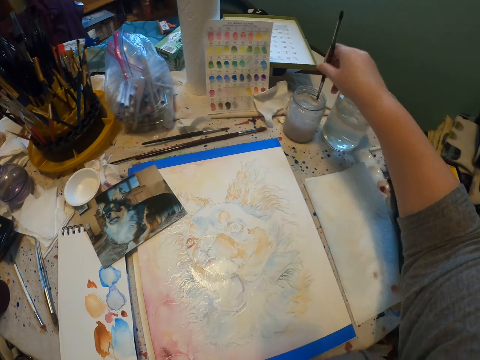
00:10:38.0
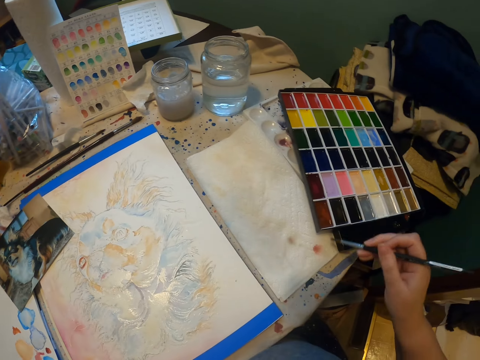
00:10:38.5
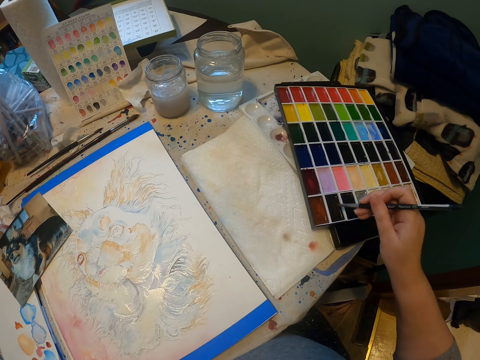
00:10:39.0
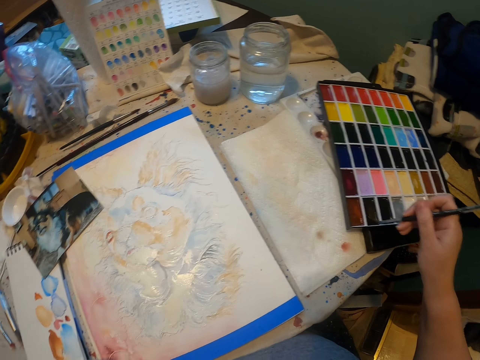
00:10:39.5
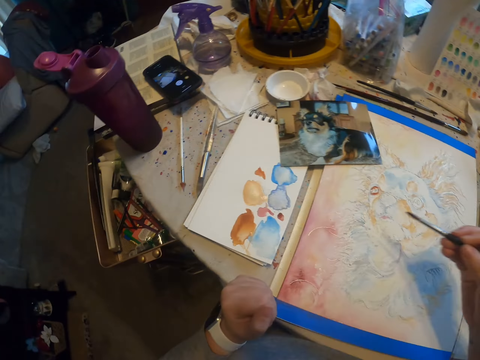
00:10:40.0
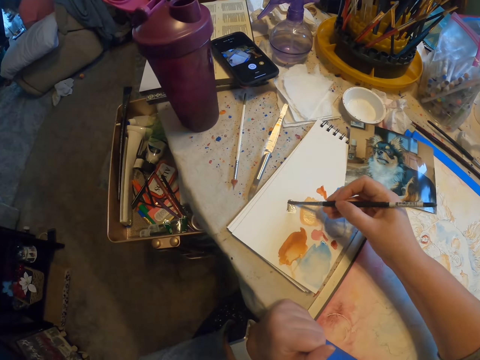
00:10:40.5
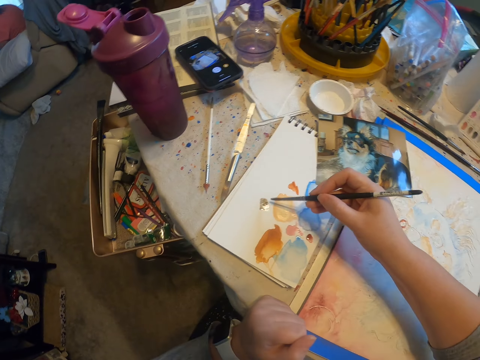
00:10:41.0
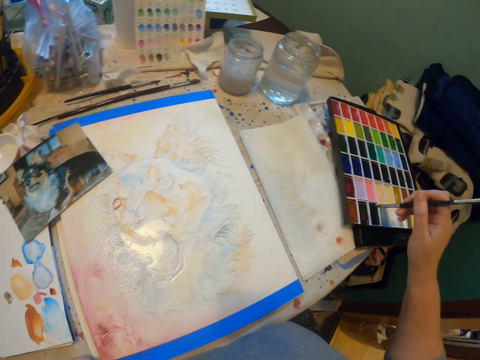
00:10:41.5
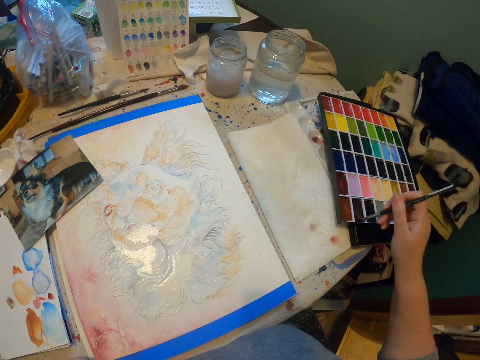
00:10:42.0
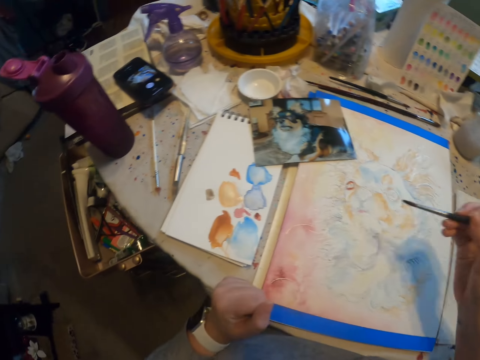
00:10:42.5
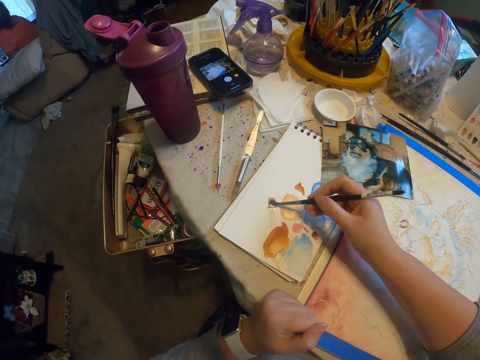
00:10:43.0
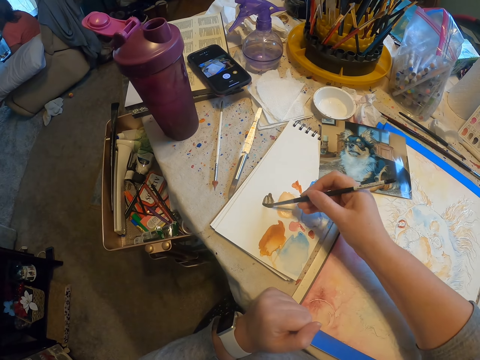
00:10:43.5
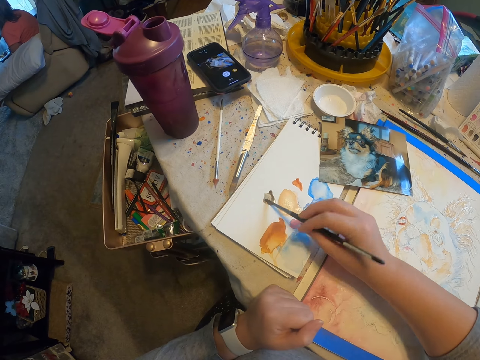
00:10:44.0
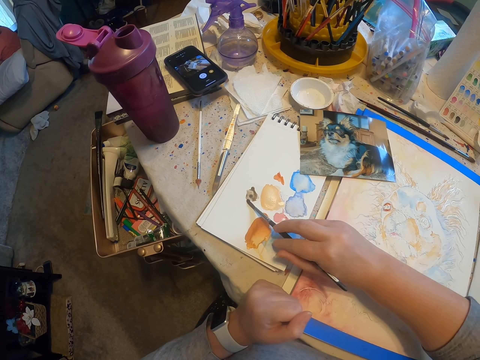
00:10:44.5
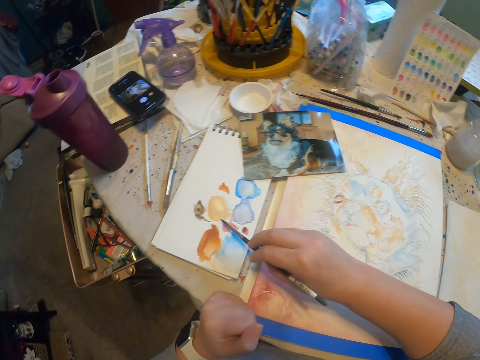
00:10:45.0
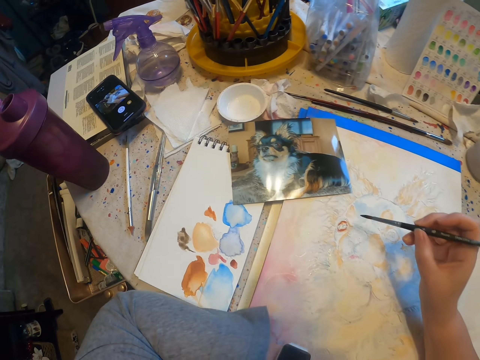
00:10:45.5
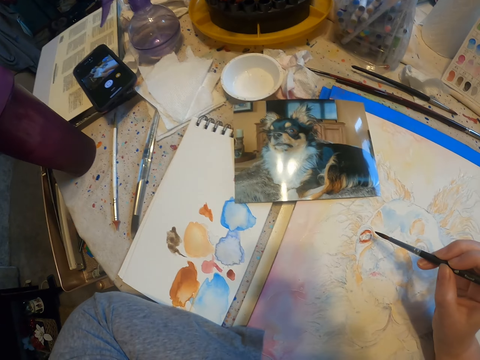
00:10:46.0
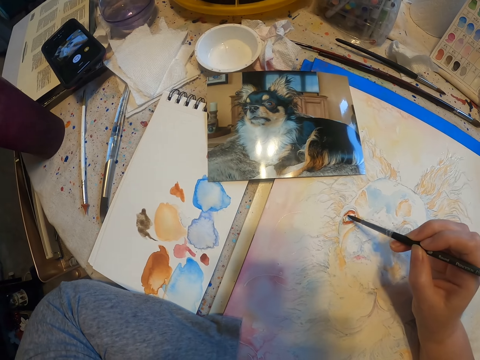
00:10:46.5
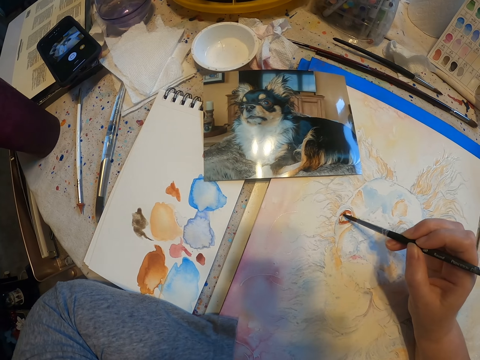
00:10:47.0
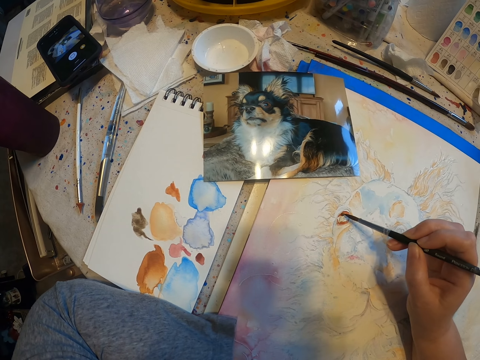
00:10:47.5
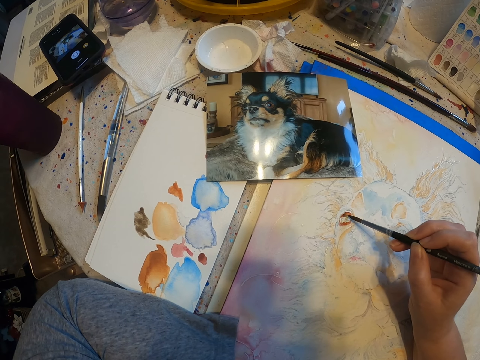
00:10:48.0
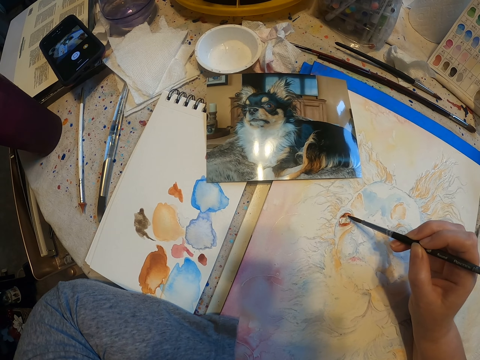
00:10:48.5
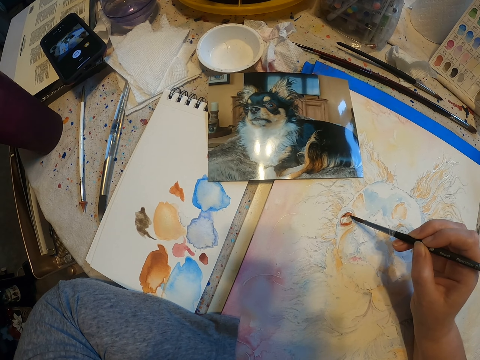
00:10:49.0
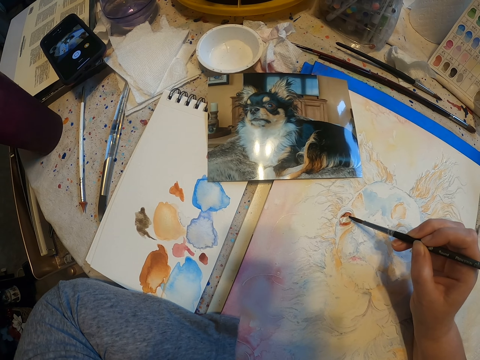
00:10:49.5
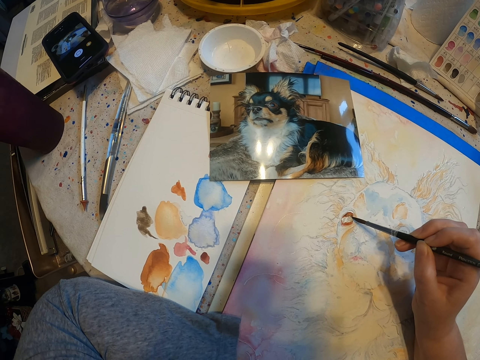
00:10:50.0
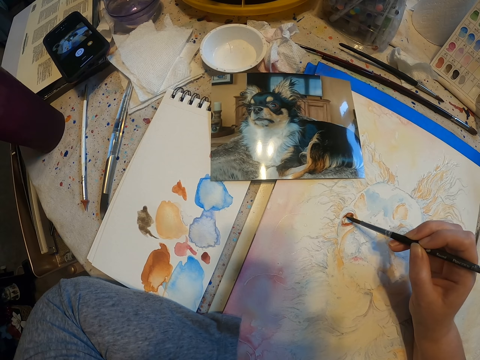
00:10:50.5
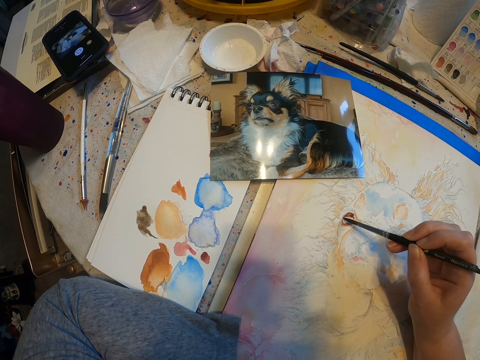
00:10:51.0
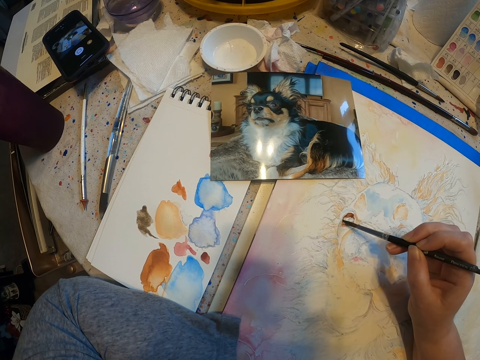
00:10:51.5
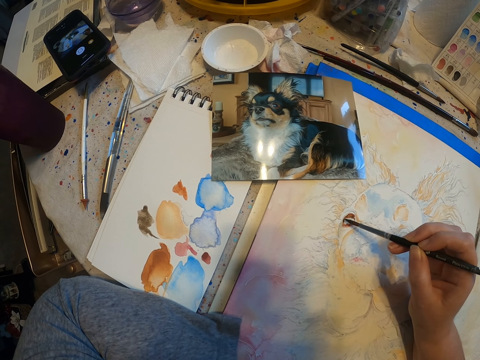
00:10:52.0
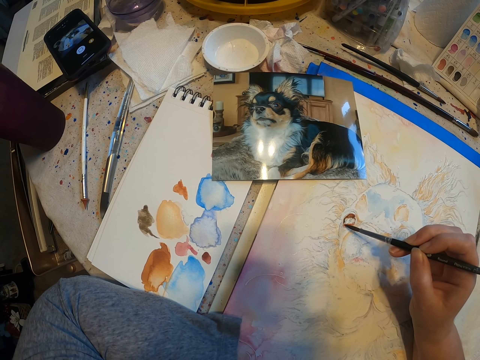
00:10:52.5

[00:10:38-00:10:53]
The camera wearer dips the paint brush in some liquid. They wipe the paint brush on the tissue paper. They pick paint with a paint brush. They remove excess paint on the brush on a paper. They paint a canvas. They pick paint with the paint brush. They remove excess paint on the brush on the paper. They paint on the canvas.

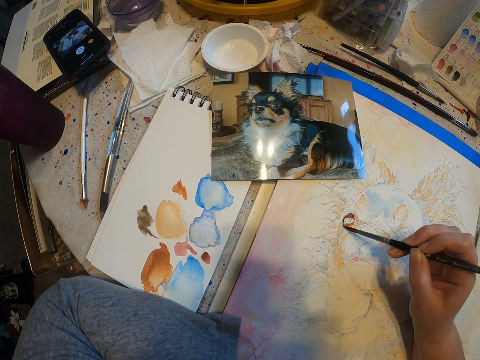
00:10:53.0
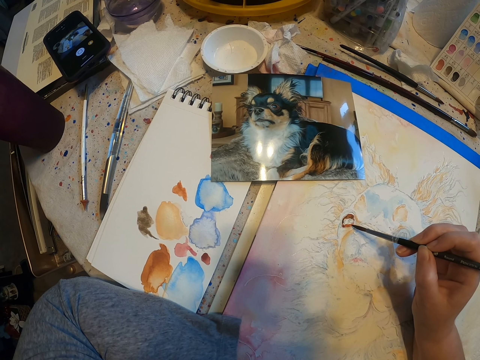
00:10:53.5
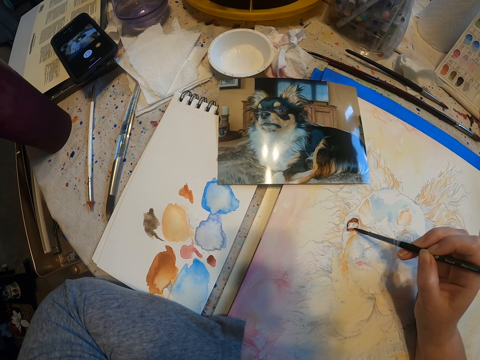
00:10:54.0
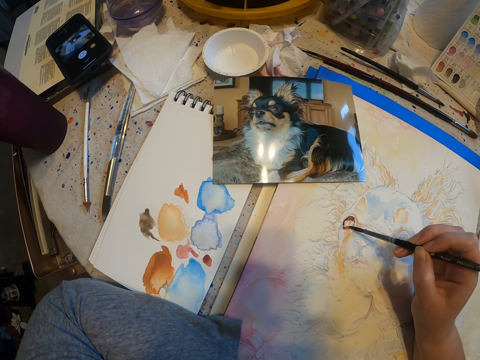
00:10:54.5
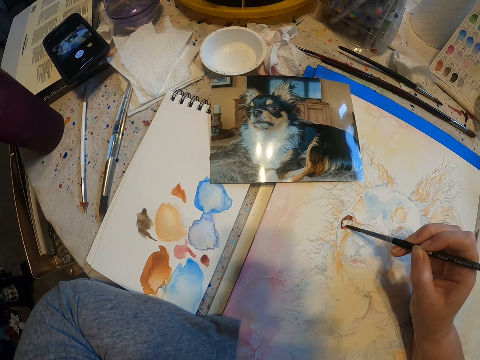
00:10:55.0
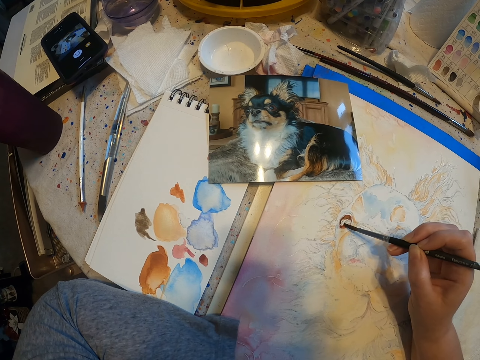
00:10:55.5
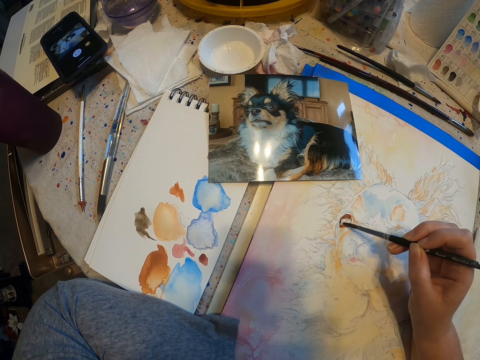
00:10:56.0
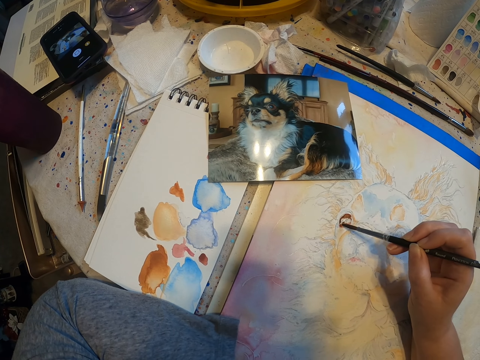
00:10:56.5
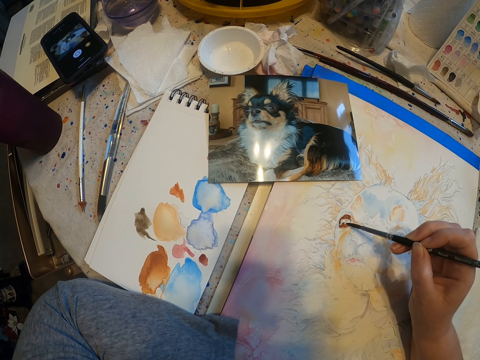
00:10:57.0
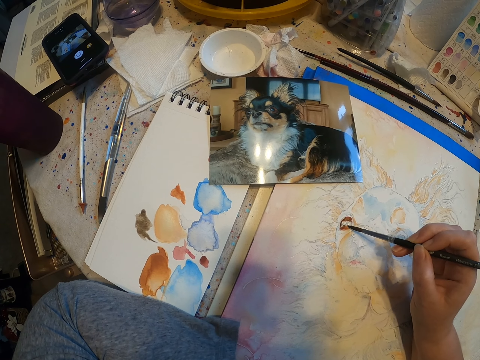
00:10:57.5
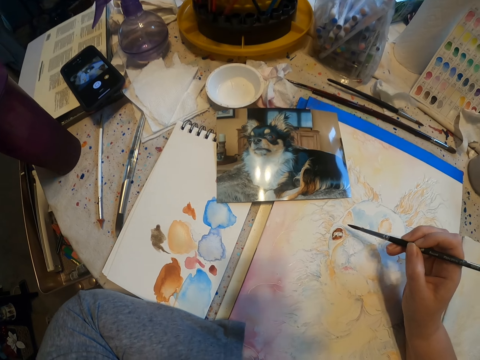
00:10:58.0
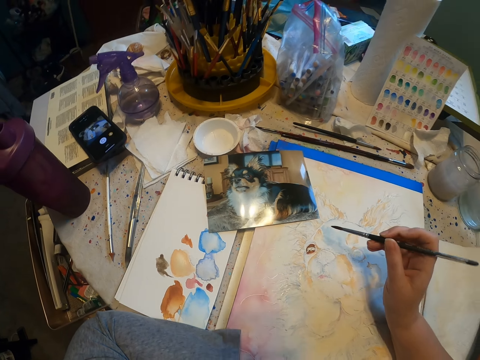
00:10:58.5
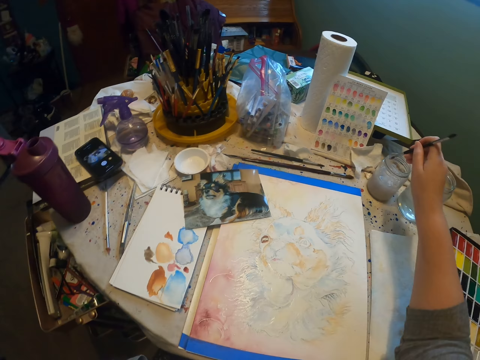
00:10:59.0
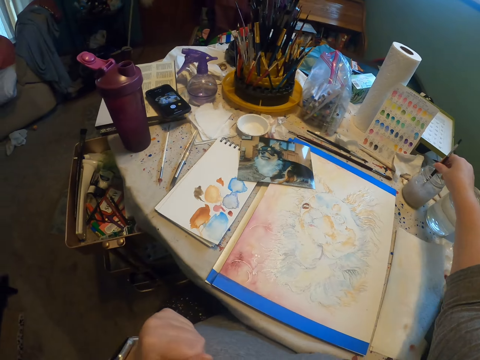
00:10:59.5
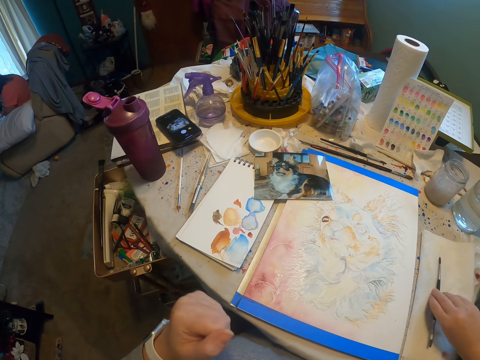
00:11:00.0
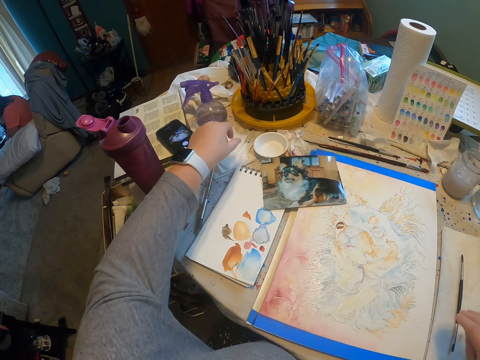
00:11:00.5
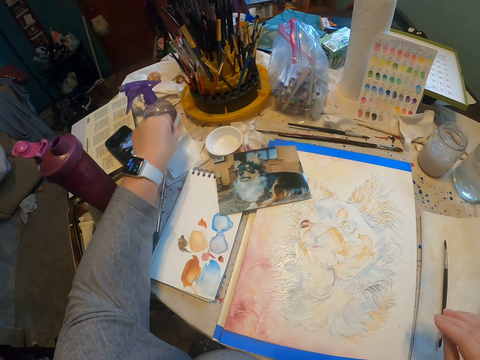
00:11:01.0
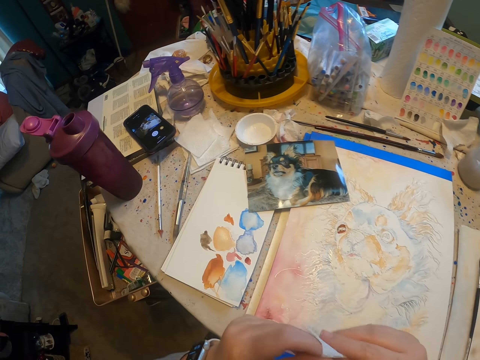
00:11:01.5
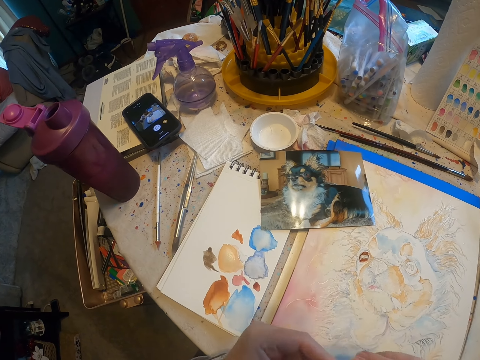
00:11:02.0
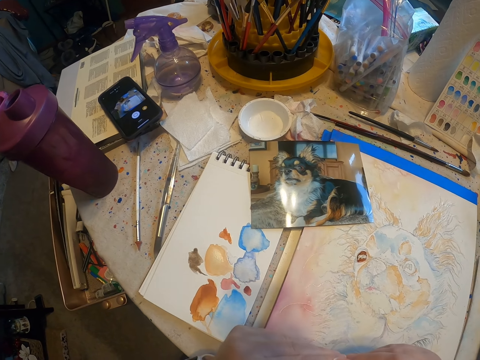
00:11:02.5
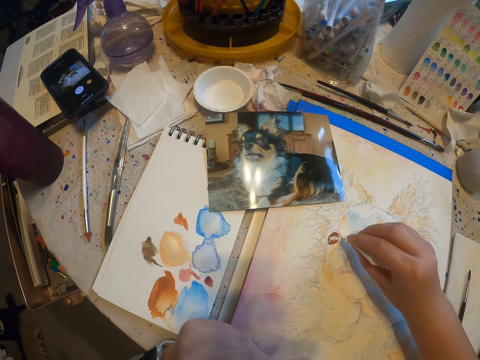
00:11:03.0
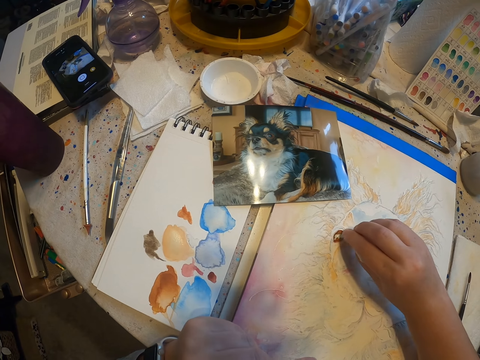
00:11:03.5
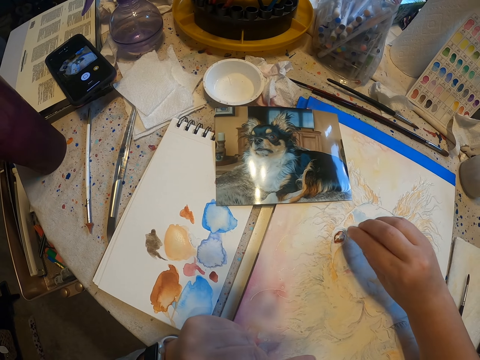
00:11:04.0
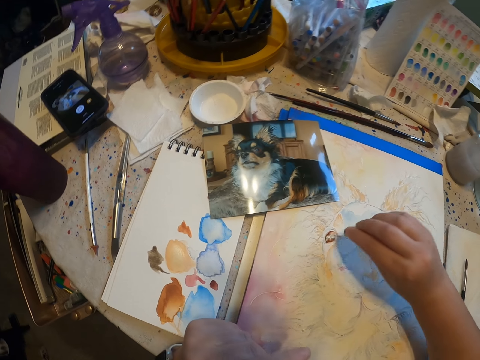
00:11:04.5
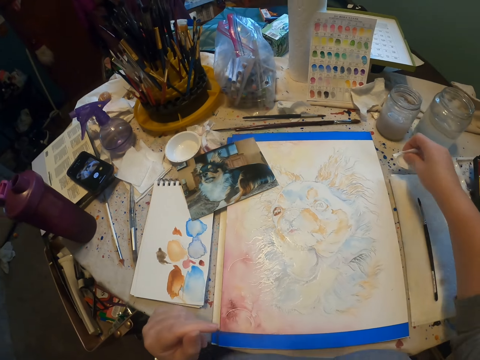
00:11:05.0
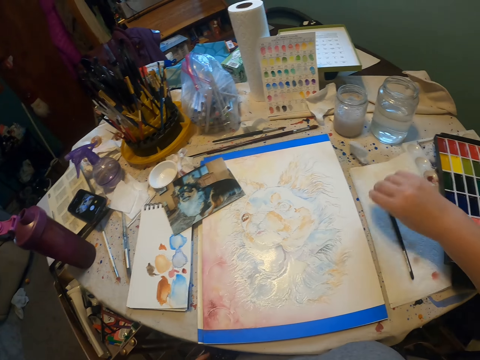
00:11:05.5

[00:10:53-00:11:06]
The camera wearer dips the paint brush in some liquid. They put the paint brush on the tissue paper. They pick a piece of tissue paper. They cut a piece of the tissue paper. They wipe the paint on the painting. They put the piece of tissue paper on the table.
